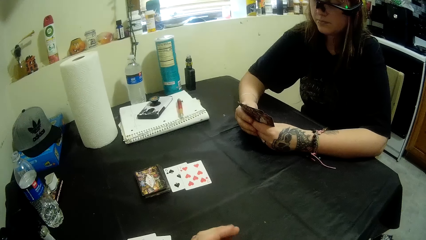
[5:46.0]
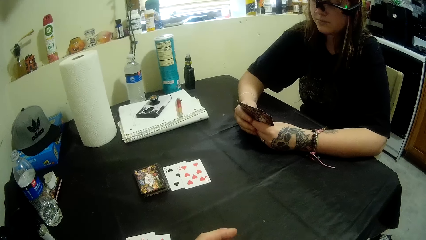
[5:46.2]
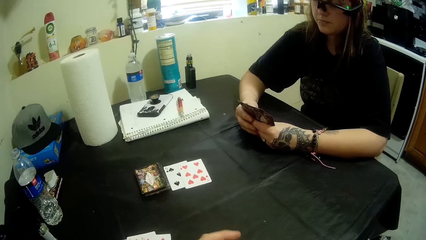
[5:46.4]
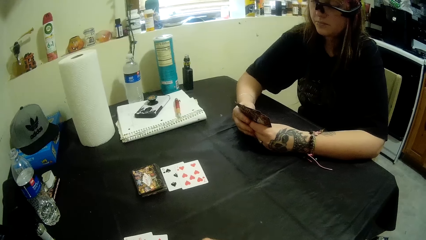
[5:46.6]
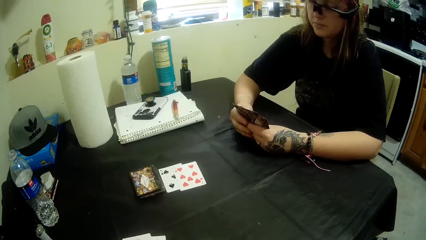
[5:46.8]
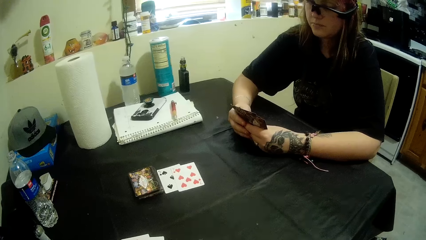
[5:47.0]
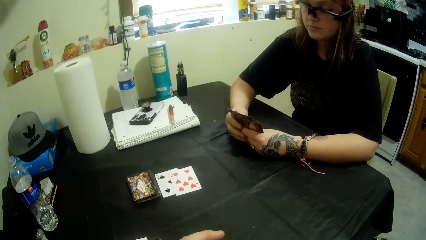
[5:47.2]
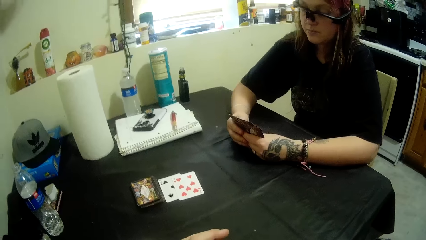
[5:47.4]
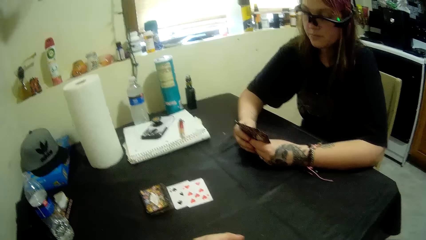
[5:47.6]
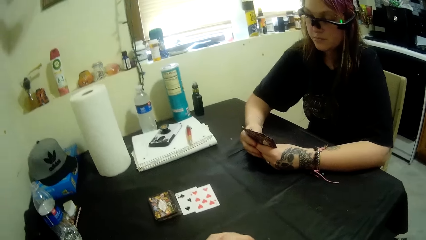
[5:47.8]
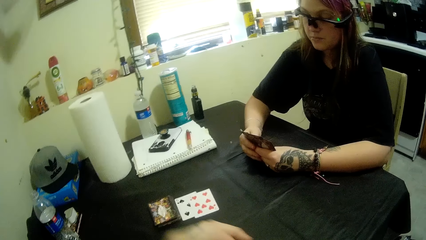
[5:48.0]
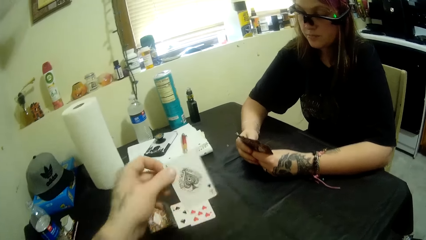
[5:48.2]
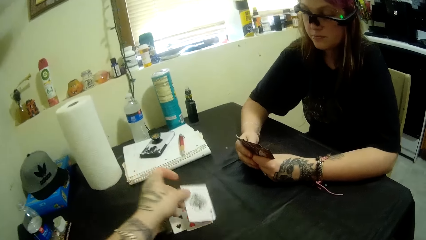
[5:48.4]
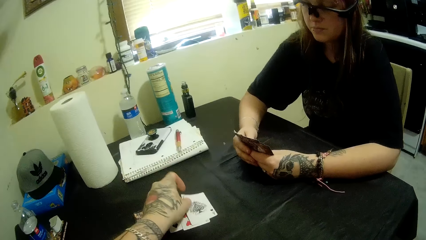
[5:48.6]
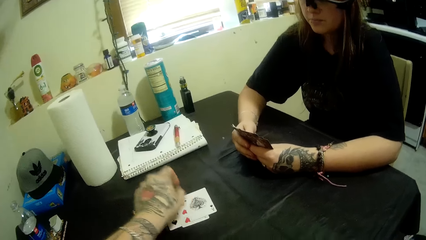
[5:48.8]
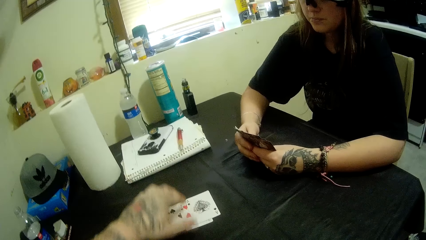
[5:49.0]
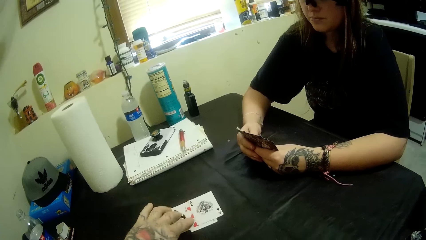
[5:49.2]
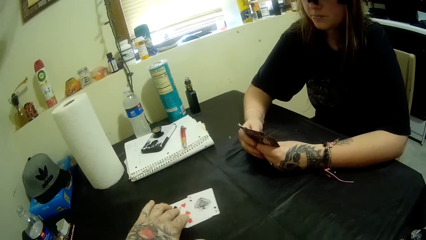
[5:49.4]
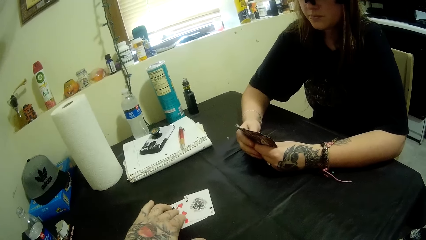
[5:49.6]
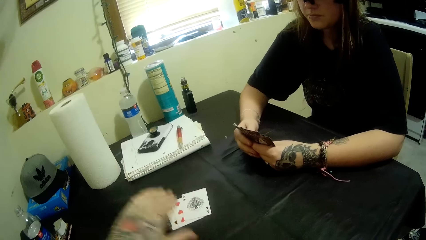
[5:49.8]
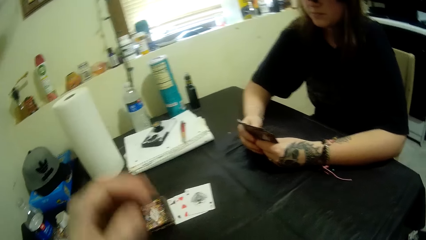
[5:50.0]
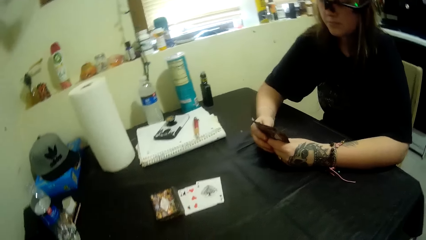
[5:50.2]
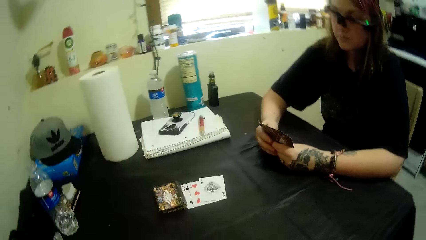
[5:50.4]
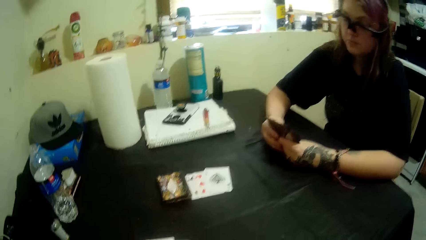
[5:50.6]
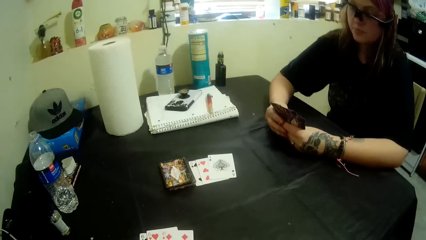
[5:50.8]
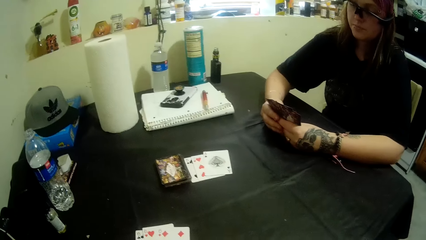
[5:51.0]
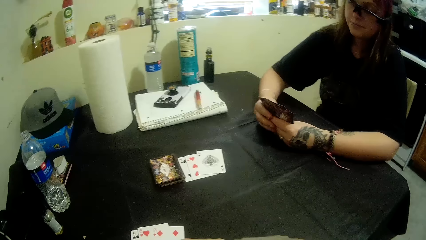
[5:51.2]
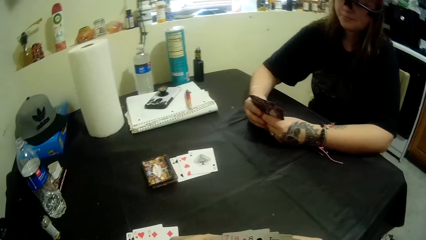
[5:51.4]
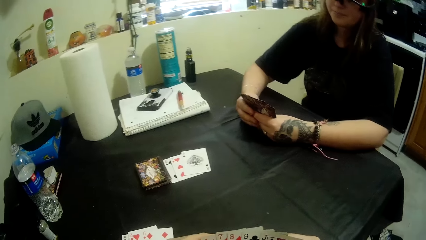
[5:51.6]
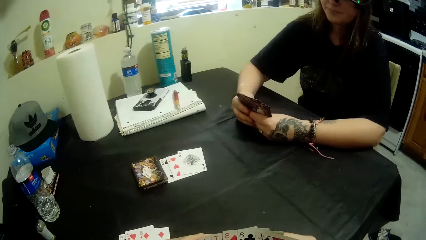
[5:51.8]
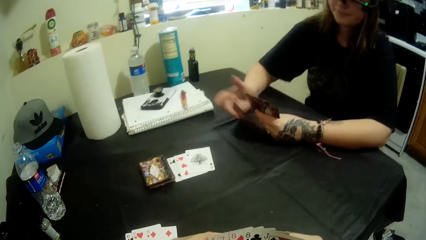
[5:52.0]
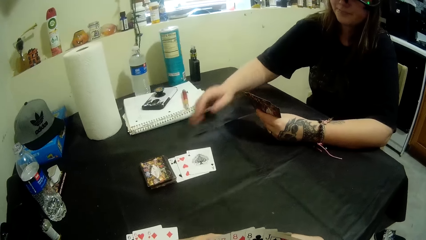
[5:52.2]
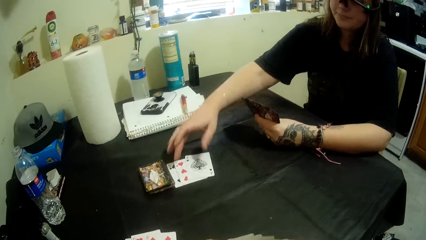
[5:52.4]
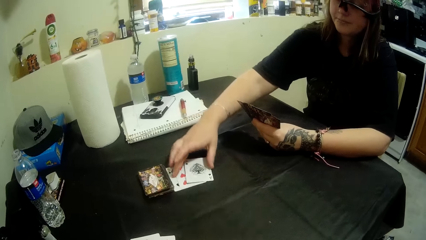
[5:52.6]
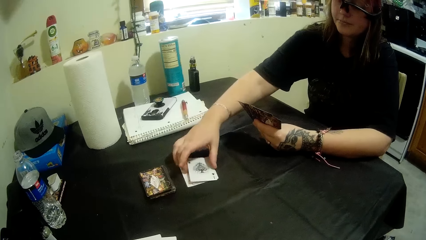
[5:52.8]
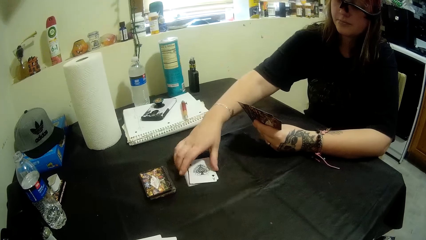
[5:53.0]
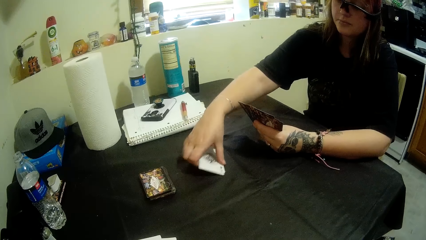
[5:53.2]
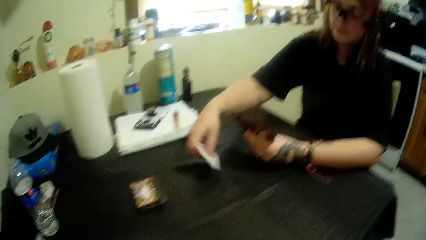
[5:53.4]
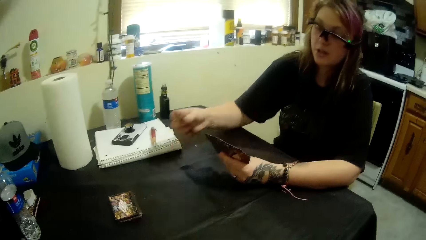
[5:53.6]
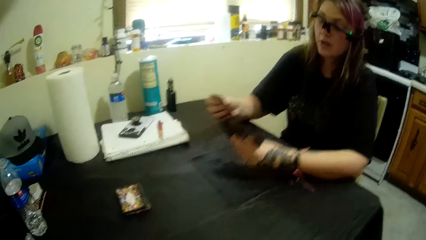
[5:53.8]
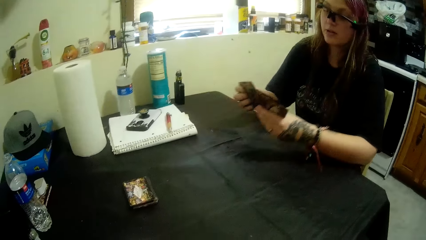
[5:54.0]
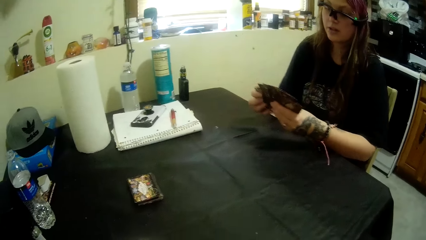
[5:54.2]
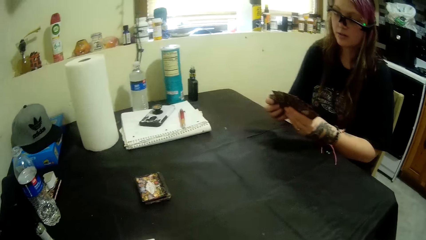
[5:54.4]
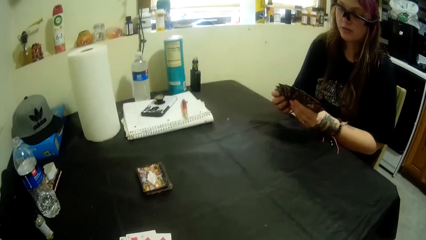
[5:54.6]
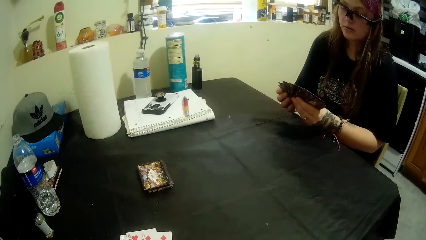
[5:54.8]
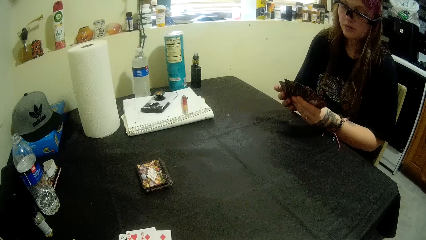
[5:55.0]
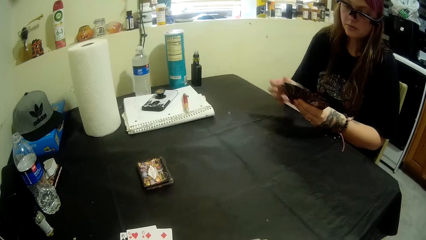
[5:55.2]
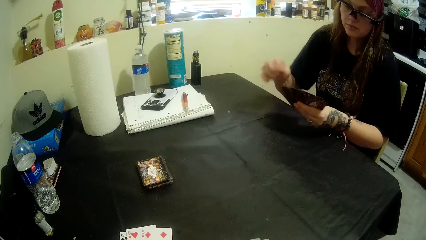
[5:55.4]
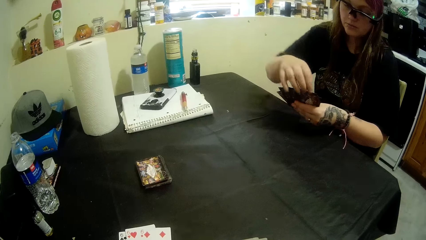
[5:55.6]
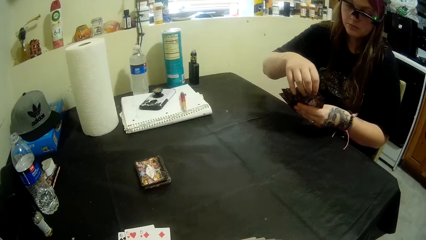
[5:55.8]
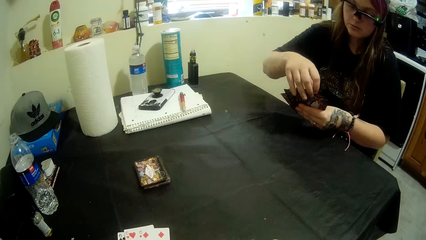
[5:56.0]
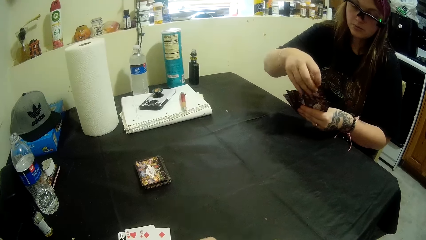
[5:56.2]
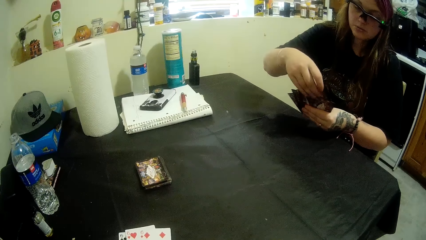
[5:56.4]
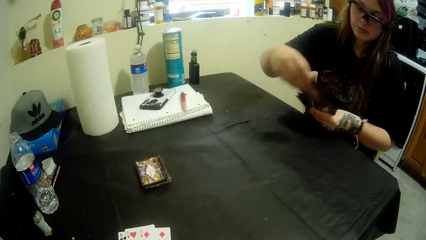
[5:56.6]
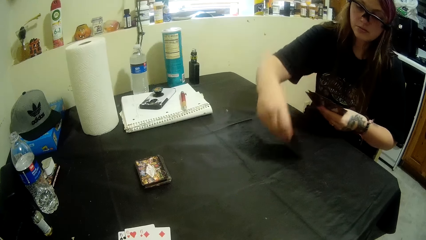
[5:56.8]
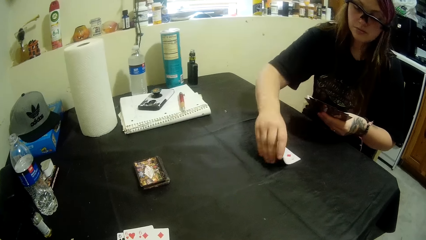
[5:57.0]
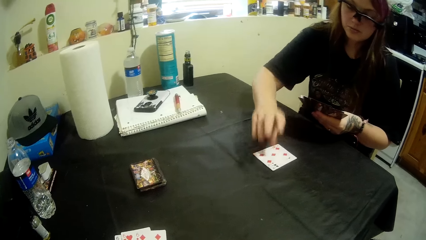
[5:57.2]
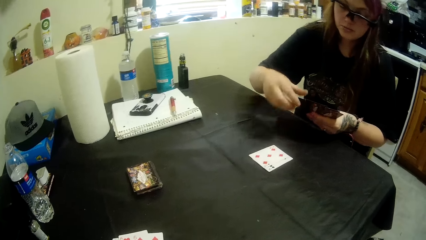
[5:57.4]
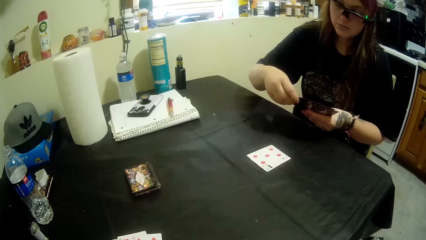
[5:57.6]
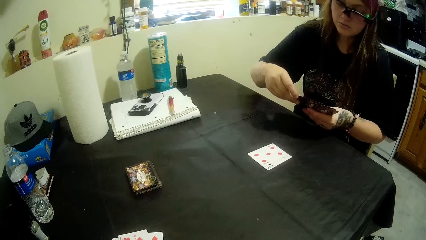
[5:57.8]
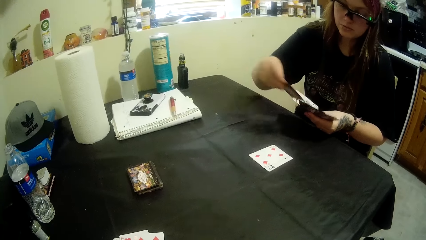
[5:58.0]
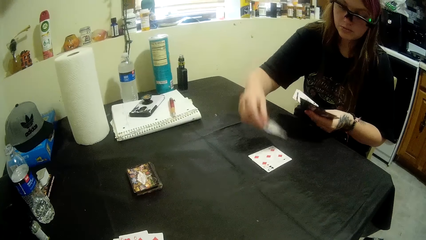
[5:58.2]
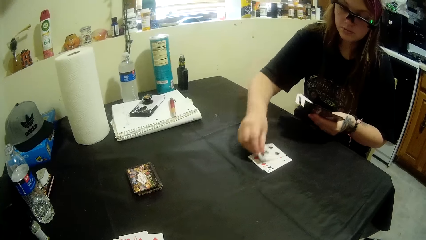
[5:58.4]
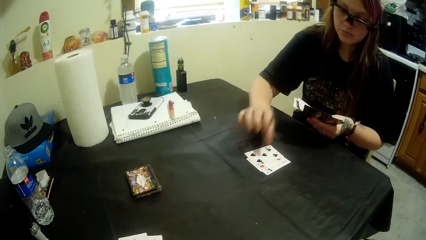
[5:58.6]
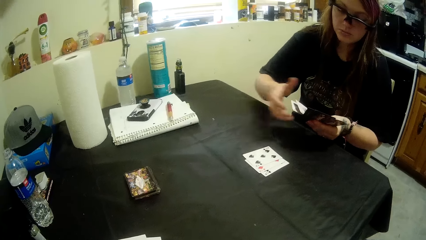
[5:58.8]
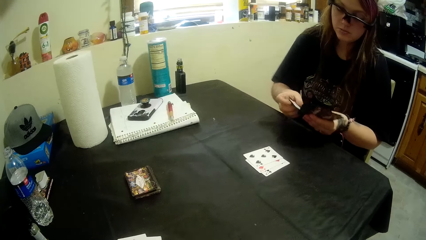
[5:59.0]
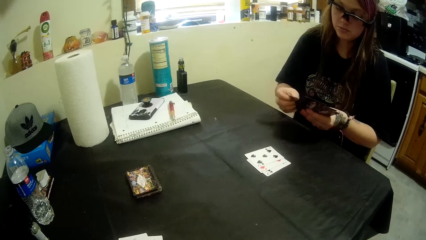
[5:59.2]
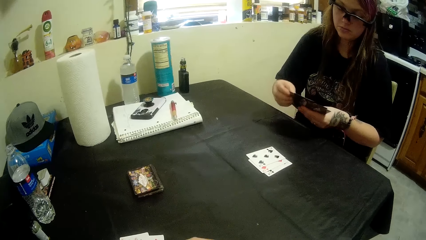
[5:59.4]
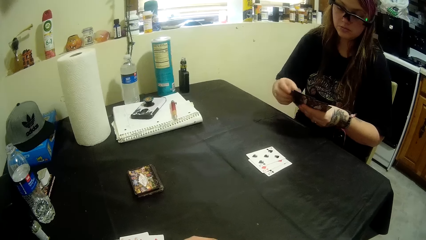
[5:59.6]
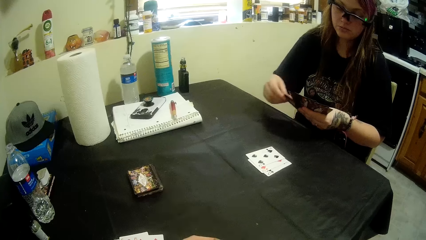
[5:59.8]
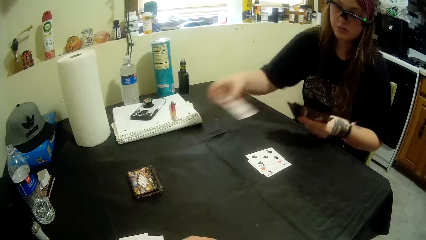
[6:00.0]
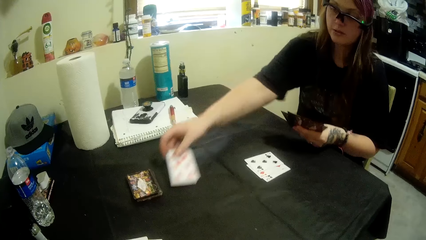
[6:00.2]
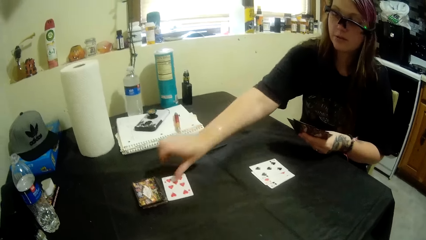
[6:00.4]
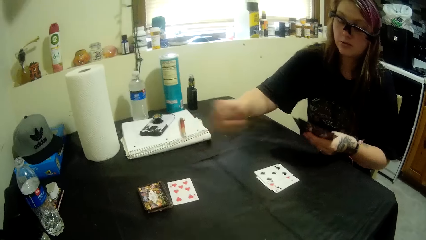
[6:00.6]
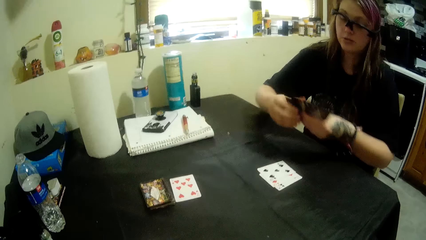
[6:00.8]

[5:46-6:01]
The camera wearer places a card on the table from the cards in his left hand. The woman picks up a portion of cards on the table with her right hand. She holds the cards in her left hand with both hands. She places a card on the table from the cards in her right hand. She does so repeatedly.
